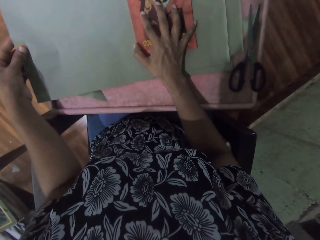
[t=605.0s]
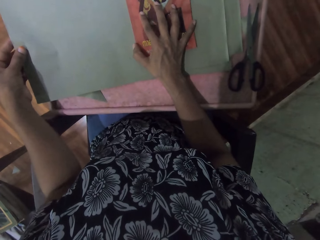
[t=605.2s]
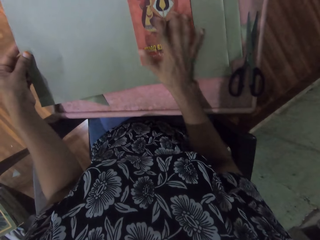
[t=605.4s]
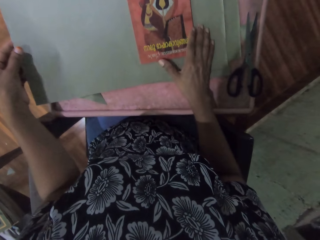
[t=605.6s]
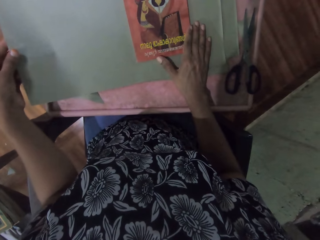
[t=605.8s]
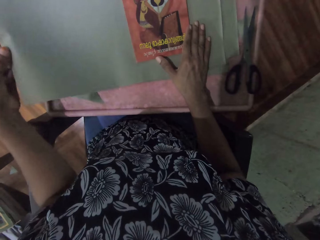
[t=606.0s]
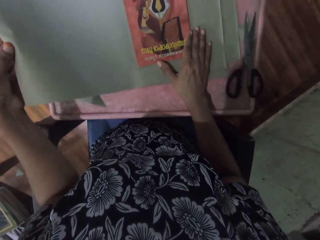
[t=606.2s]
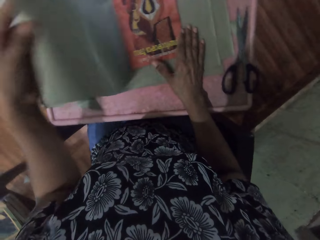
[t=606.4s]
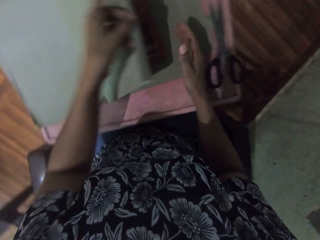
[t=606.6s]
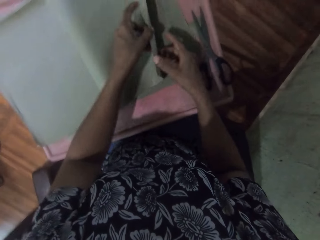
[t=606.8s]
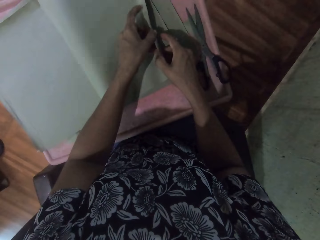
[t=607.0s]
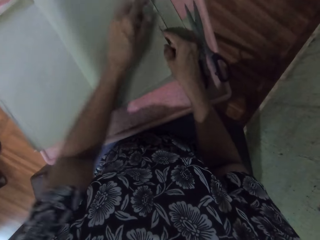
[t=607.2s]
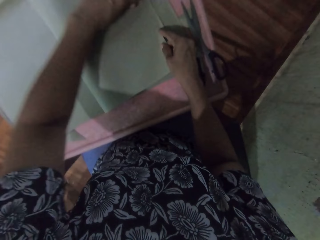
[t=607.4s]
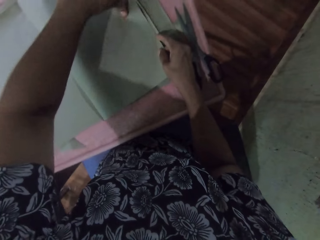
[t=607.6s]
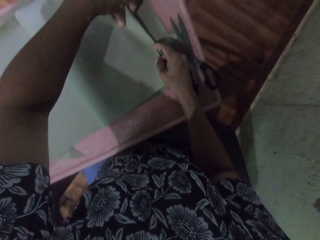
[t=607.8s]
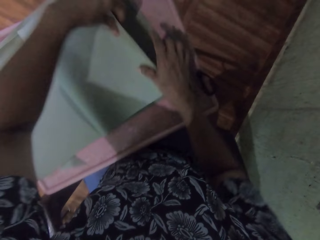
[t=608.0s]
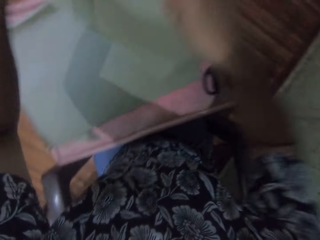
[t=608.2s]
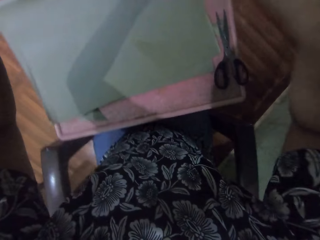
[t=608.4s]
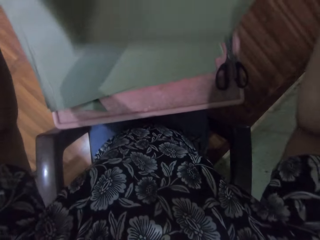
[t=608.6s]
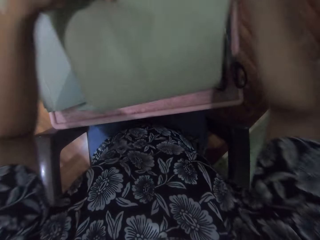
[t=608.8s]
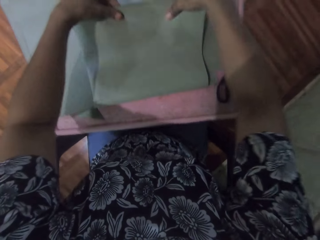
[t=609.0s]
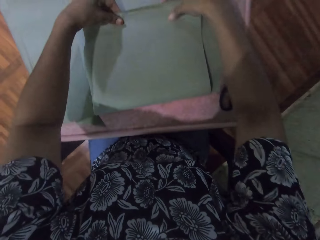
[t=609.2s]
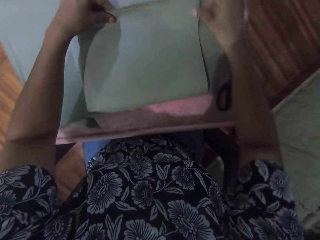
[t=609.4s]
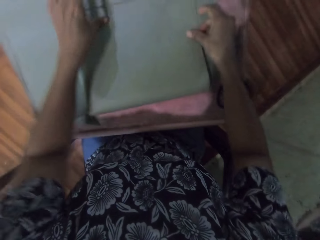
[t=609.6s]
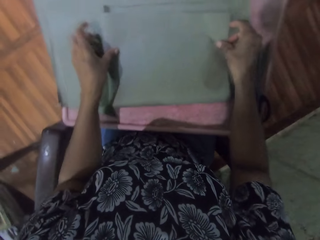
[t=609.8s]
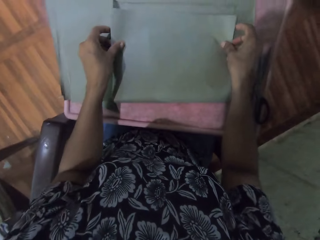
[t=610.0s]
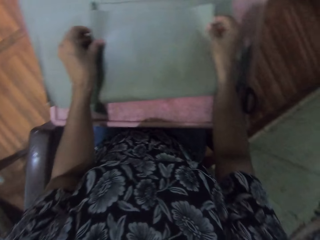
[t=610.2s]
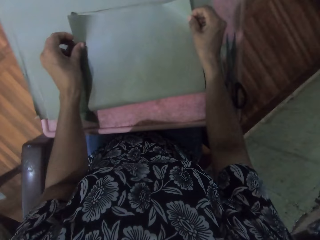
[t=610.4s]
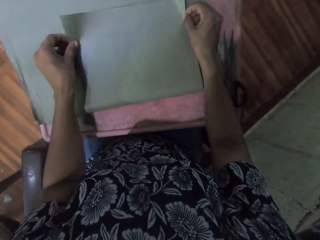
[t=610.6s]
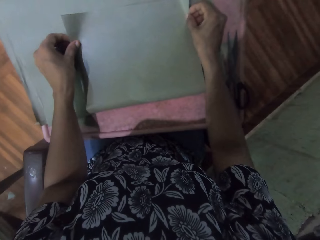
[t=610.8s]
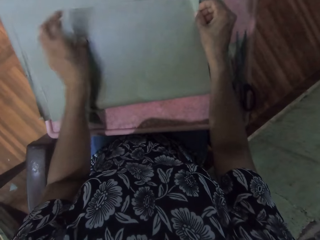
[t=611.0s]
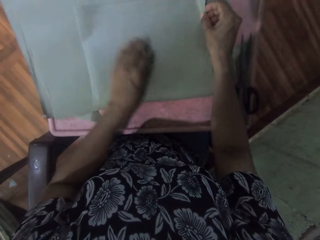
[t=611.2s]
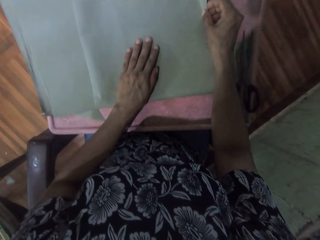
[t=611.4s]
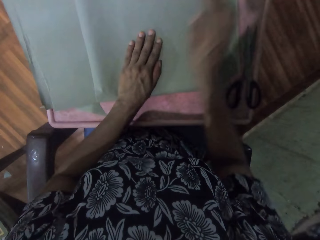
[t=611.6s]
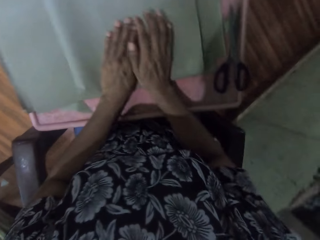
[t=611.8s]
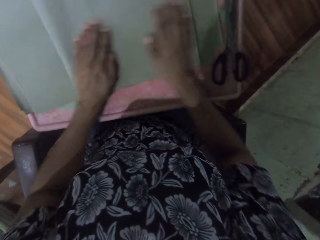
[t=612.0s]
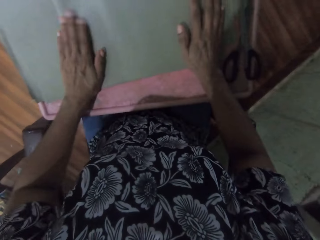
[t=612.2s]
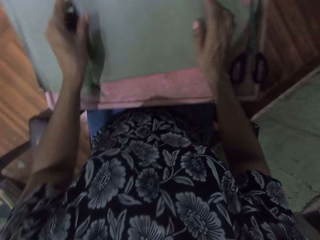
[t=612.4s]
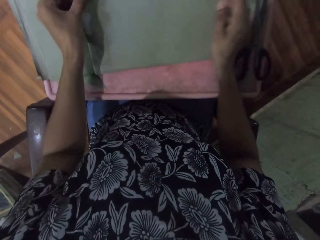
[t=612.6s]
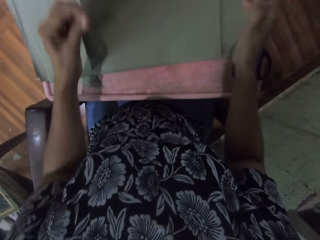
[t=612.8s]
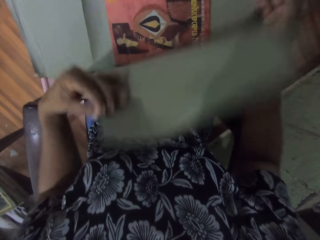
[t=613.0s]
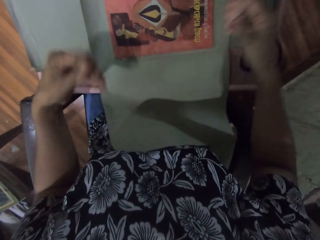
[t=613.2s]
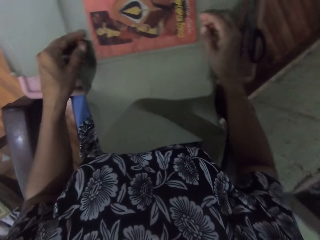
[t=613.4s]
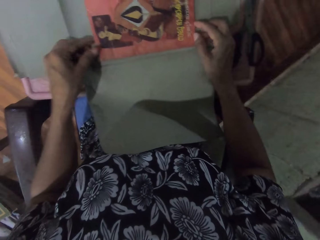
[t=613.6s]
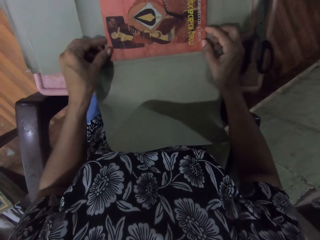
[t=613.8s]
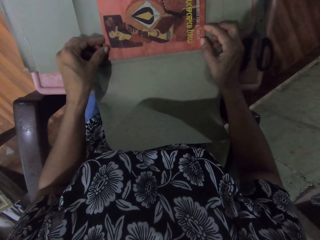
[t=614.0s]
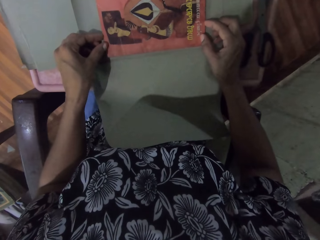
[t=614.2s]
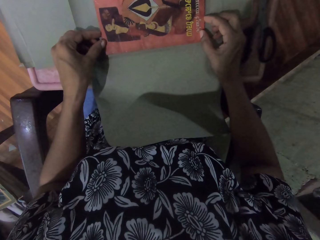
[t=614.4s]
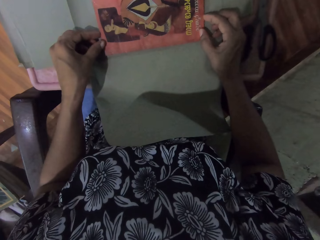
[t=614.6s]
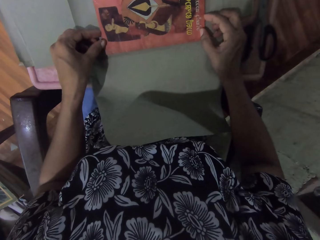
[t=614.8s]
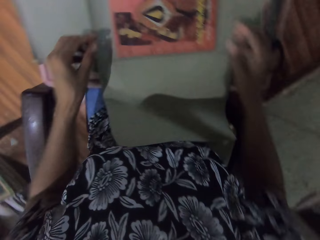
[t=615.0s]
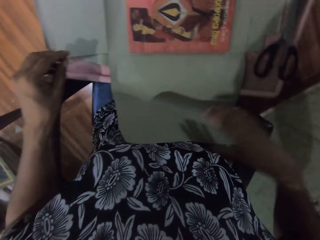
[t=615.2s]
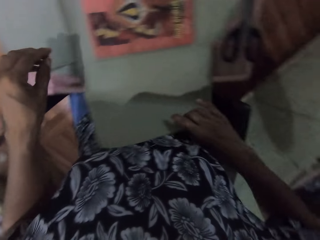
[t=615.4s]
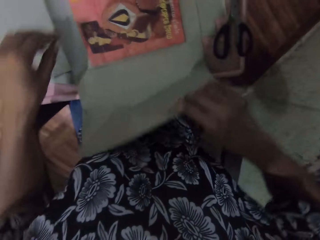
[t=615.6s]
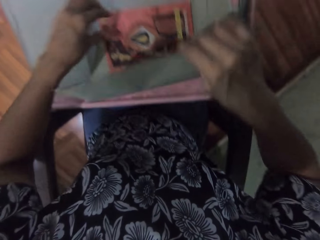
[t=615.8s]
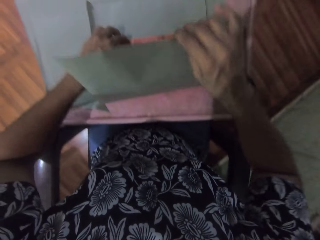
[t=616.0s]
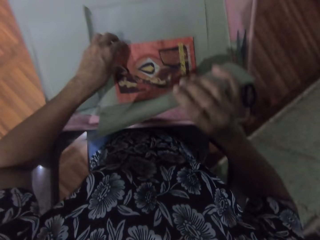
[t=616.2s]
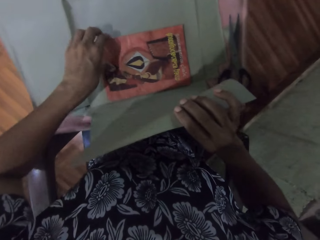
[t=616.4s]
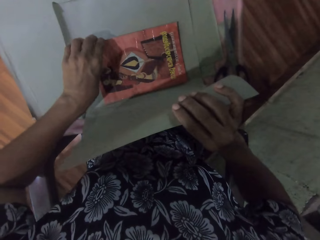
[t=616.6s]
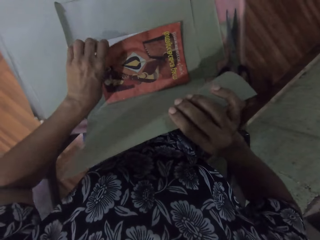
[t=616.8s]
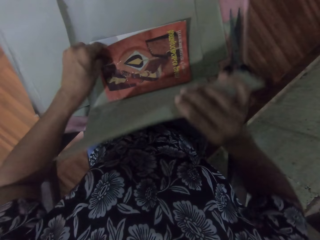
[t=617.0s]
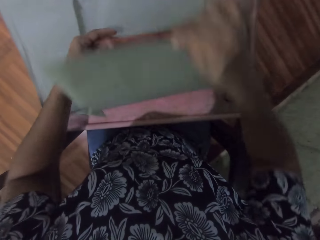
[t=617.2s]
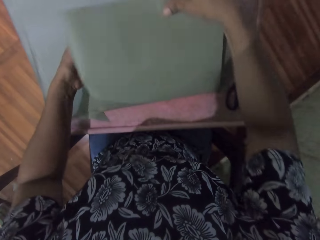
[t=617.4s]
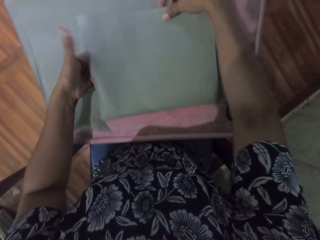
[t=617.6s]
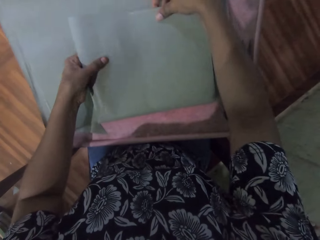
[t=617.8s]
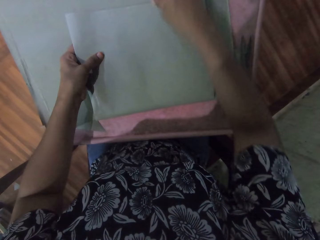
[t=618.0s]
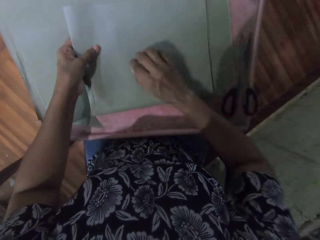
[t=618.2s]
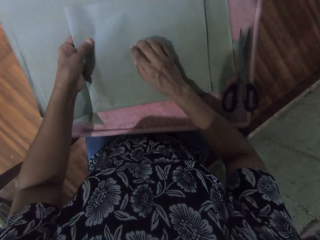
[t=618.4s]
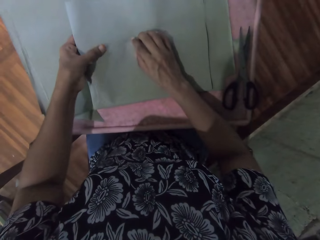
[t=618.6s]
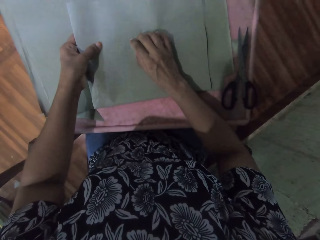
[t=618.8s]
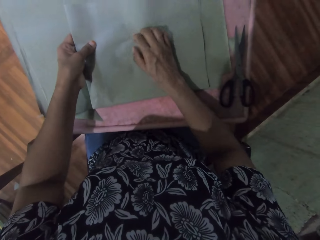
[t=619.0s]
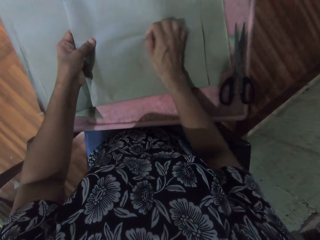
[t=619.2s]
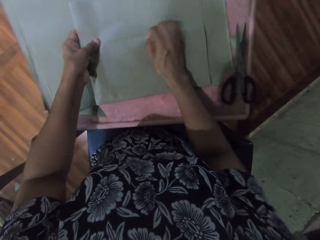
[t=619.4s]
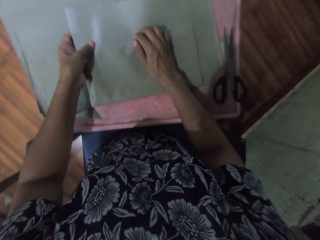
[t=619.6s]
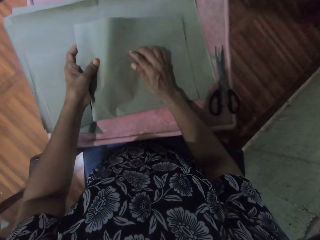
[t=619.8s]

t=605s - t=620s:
The camera wearer wraps the brown paper around the book on the table with her right hand. She wraps the brown paper around the book on the table with both hands. She lifts the wrapped book from the table with both hands. She drops the wrapped book on the table with both hands. She adjusts the brown paper on the table with both hands. She unwraps the brown paper around the book with her left hand. She adjusts the book on the brown paper with both hands. She holds the brown paper on the table with her right hand. She adjusts the book on the brown paper with her left hand. She wraps the brown paper around the book on the table with both hands.

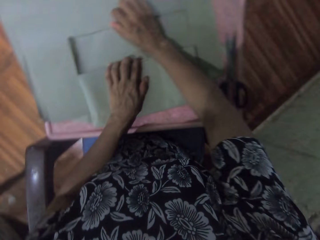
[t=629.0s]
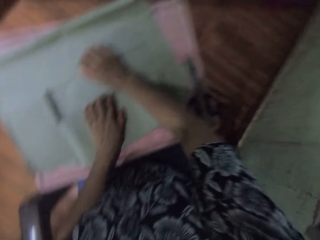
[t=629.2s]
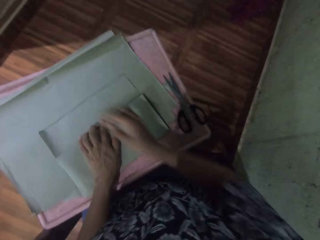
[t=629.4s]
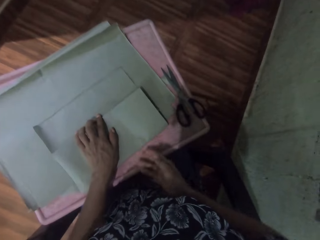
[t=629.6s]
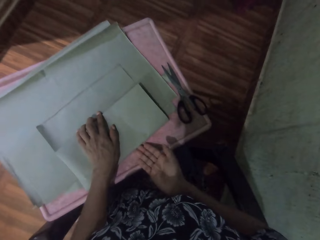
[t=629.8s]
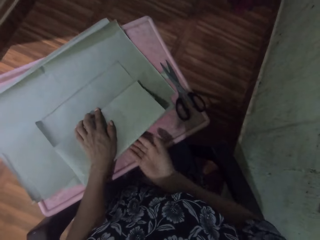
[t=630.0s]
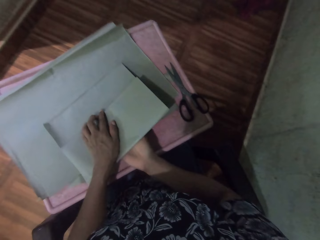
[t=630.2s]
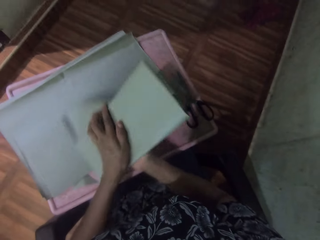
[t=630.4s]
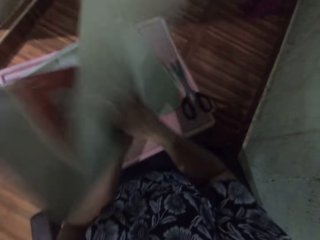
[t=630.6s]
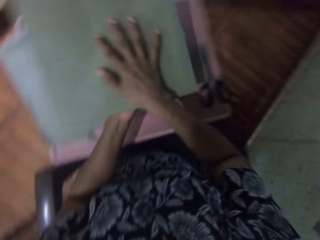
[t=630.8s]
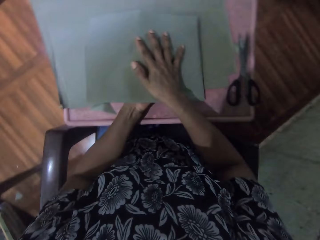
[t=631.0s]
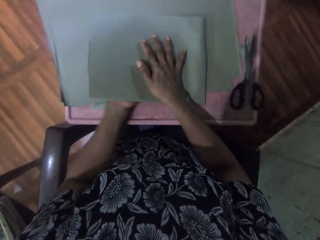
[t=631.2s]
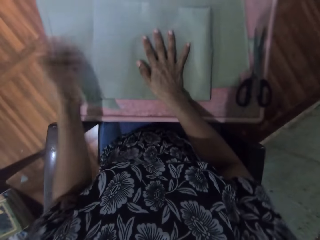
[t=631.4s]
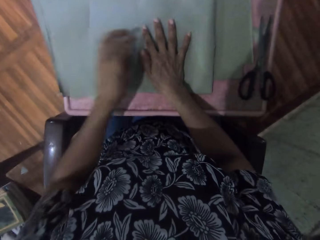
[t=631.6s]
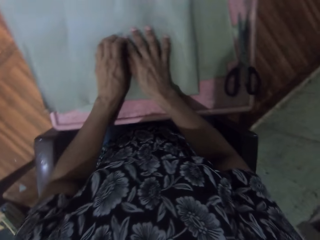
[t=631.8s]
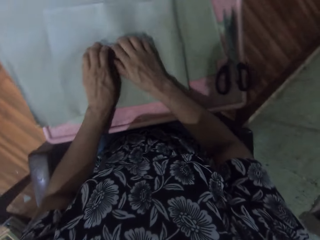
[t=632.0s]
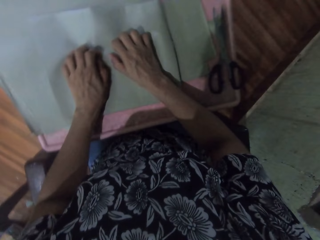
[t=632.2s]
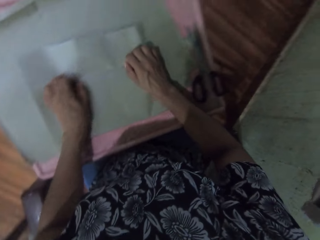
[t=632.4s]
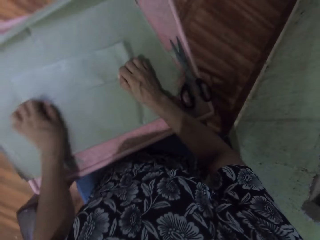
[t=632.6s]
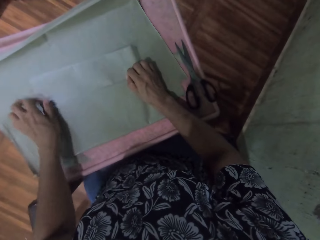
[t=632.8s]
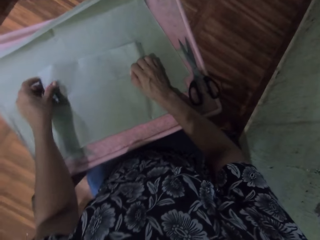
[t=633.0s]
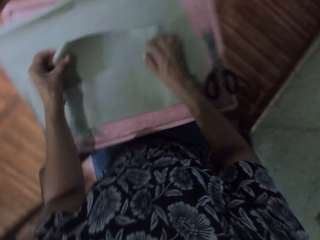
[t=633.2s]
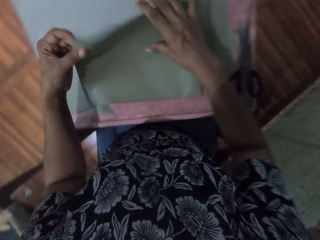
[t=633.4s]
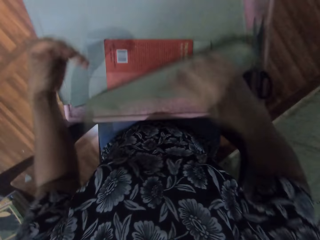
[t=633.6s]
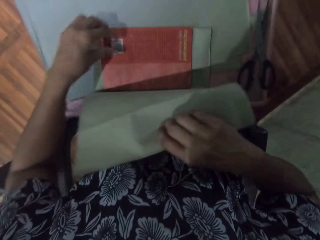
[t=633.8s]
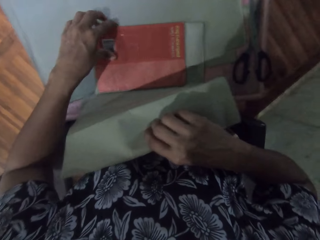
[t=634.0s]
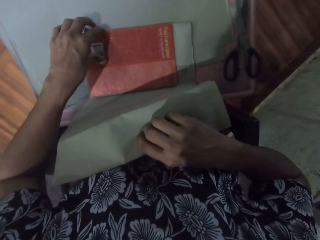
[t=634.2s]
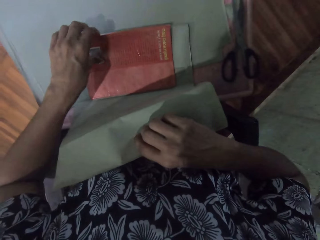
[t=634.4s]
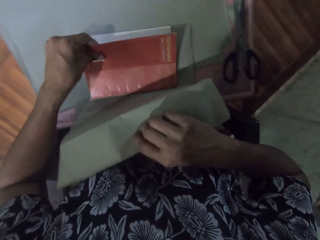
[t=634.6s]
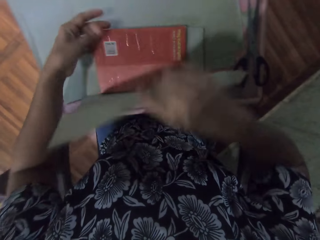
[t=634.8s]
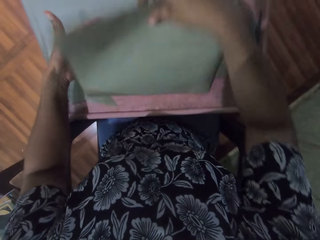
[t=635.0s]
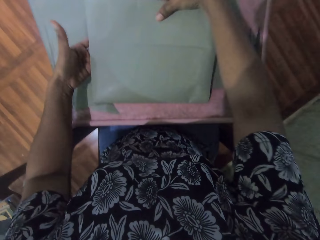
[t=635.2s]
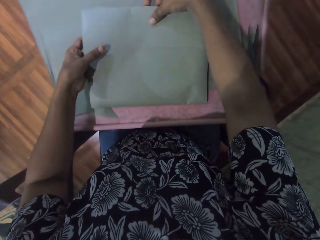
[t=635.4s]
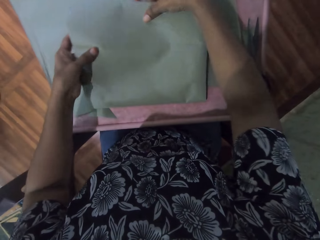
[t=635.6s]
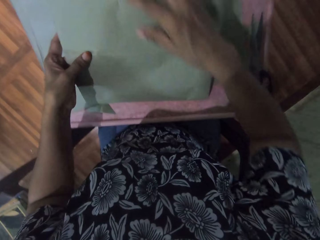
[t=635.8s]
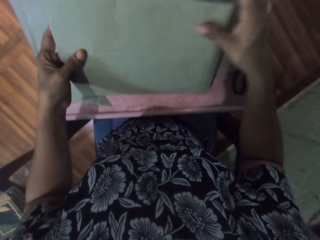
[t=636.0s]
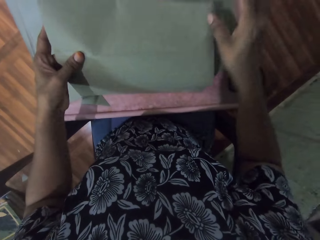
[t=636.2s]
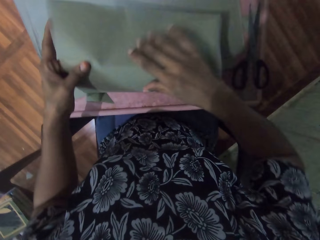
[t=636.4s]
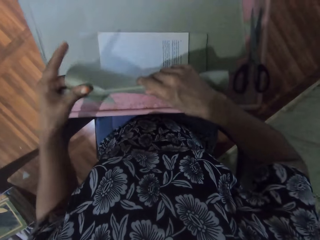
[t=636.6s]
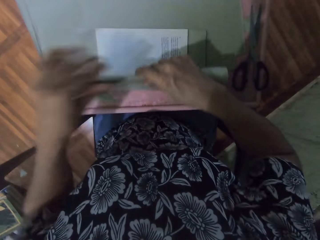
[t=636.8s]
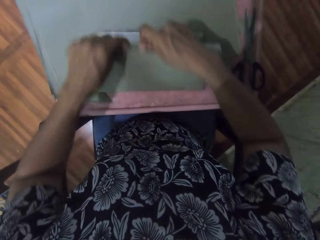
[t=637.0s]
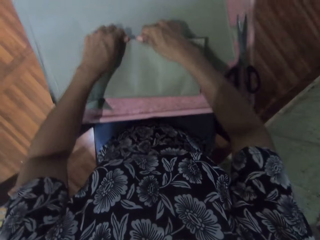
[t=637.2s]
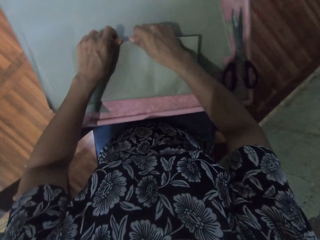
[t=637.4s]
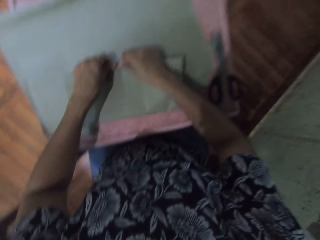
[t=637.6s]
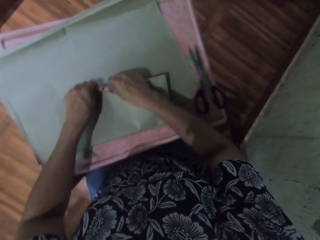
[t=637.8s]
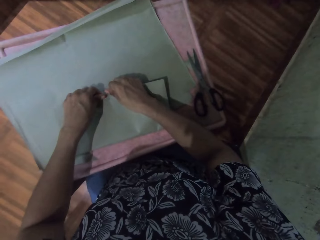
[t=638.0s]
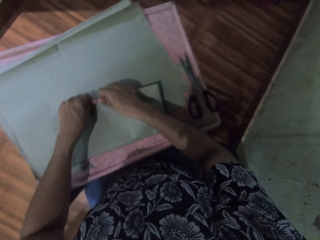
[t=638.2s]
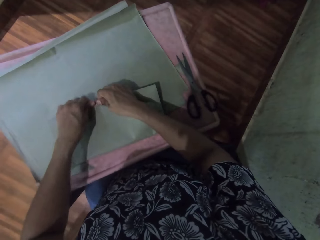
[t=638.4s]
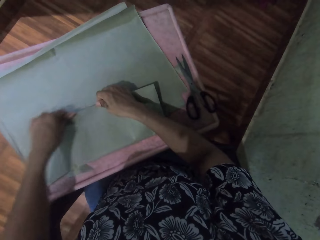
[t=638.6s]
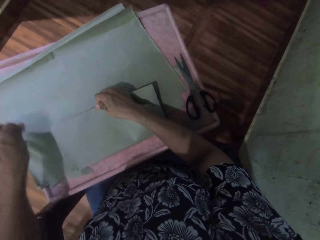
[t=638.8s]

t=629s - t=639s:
The camera wearer flips the wrapped book on the table with both hands. She wraps the brown paper around the book on the table with both hands. She unwraps the brown paper around the book with her left hand. She adjusts the book with her left hand. She holds the brown paper on the table with both hands. She wraps the brown paper around the book on the table with both hands.
